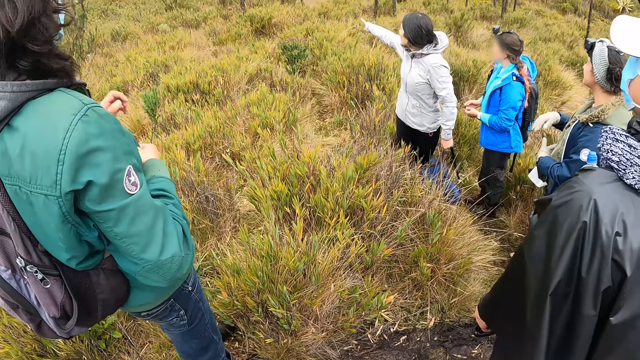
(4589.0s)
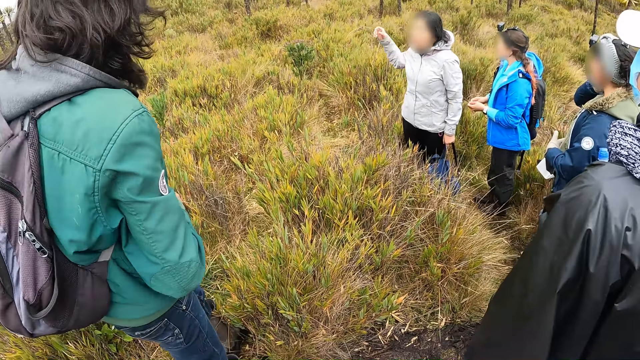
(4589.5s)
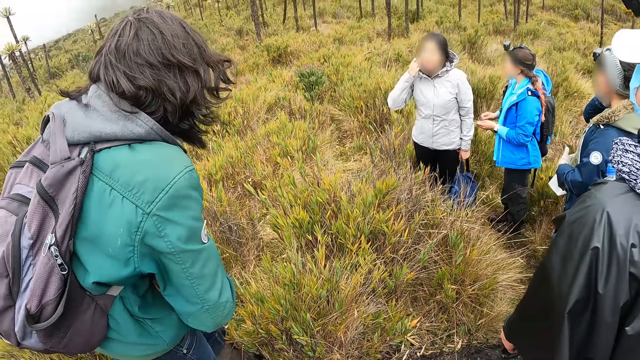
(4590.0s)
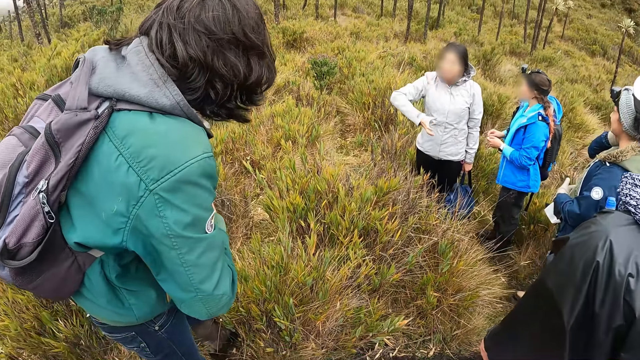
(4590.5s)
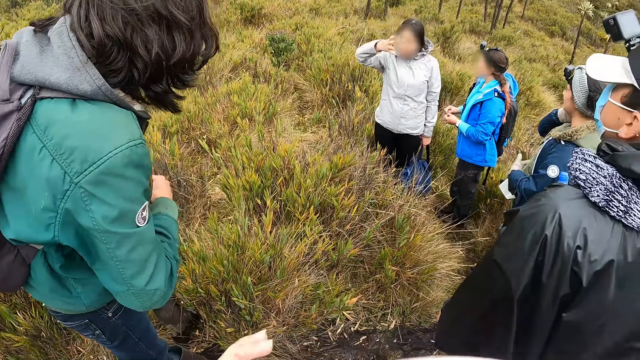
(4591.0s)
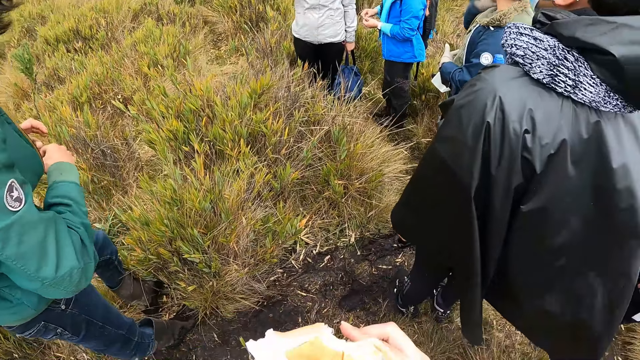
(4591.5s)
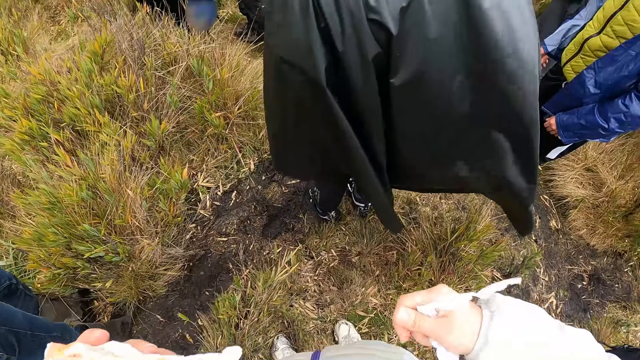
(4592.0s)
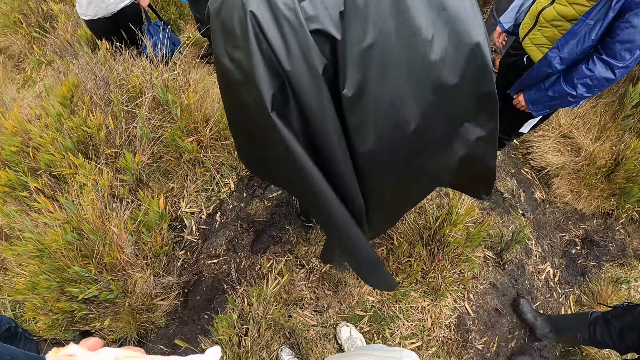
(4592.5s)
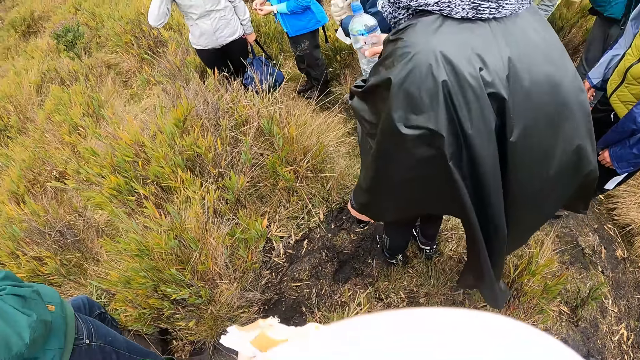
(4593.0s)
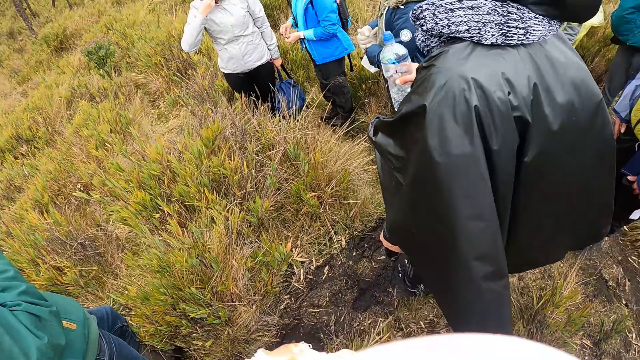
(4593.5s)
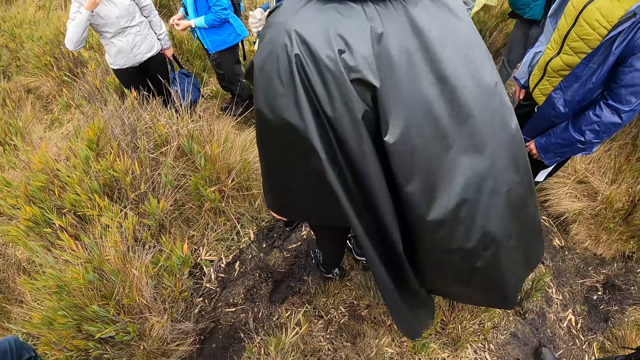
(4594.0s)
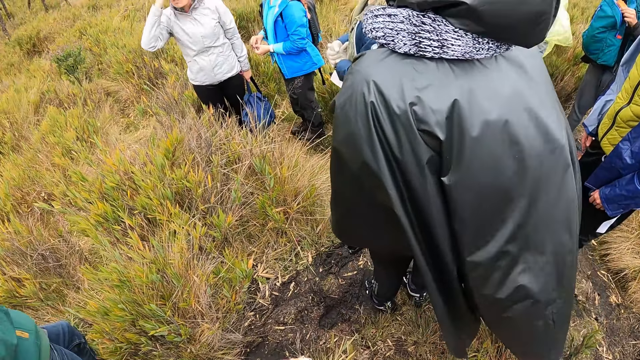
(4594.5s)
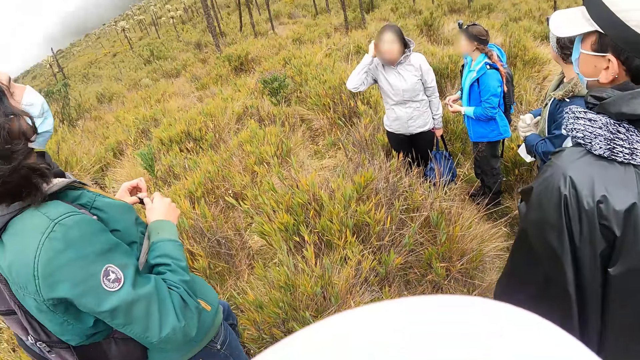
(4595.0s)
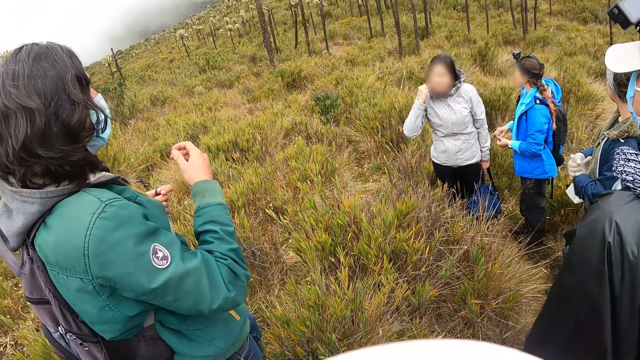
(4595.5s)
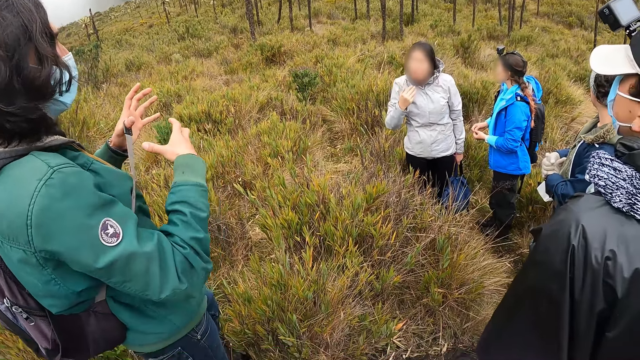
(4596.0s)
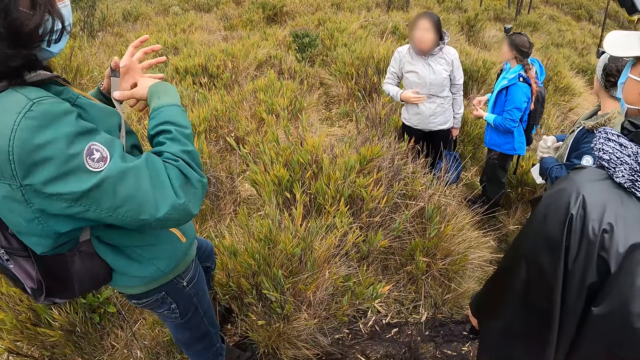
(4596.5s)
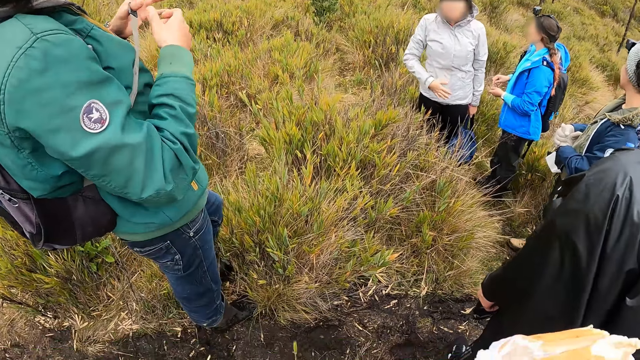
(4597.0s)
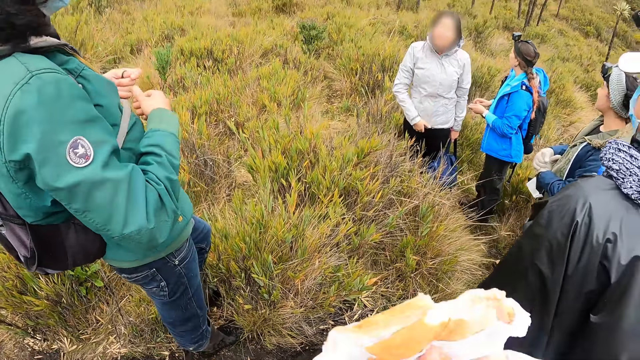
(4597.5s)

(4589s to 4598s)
The woman points to the field with her right hand. Another woman touches her head with her right hand. The first woman touches her hair with her right hand. The man interacts with the camera wearer and the group of people.

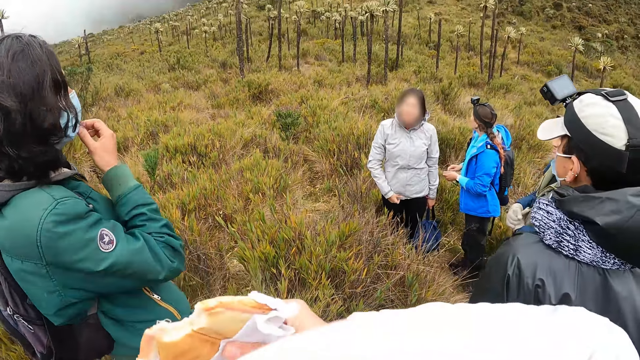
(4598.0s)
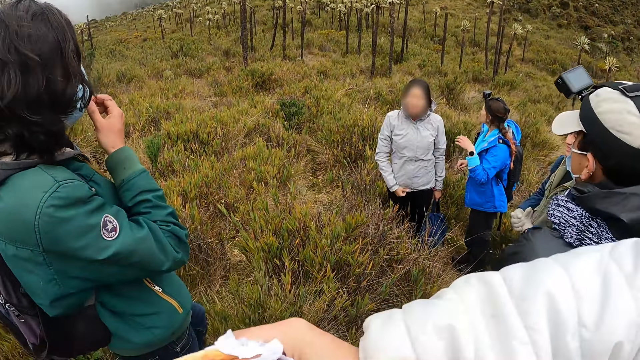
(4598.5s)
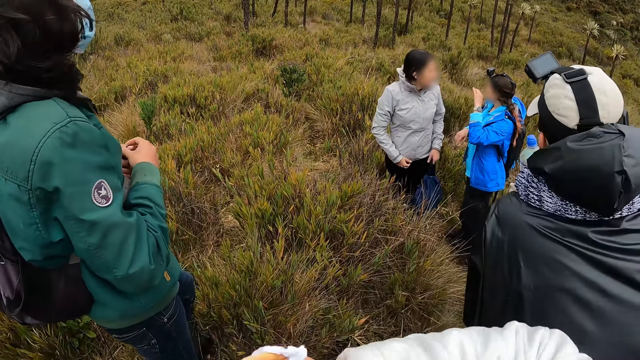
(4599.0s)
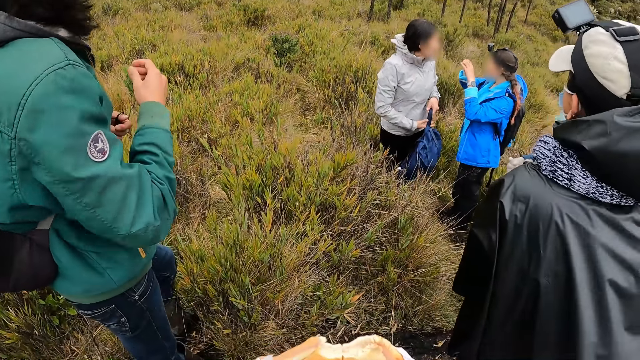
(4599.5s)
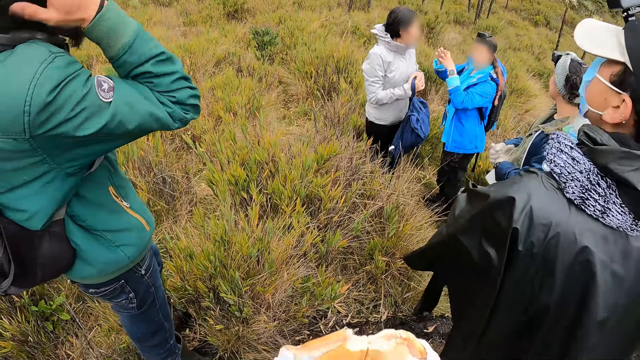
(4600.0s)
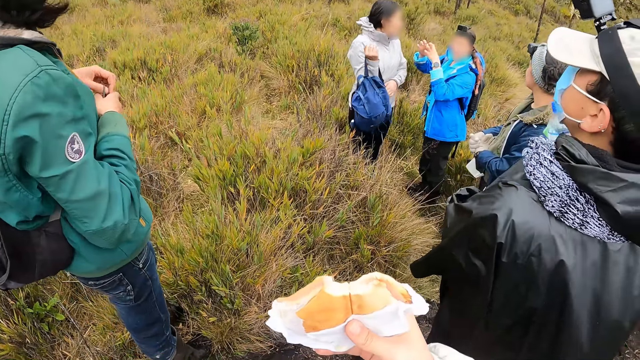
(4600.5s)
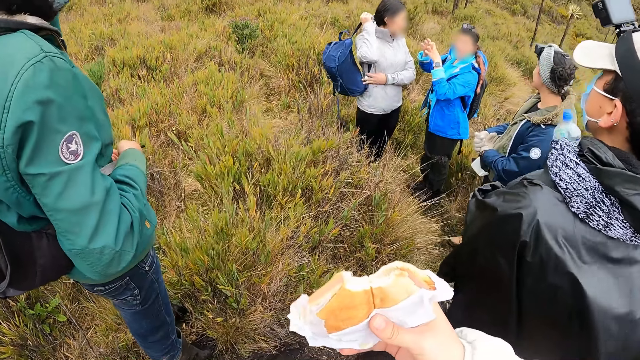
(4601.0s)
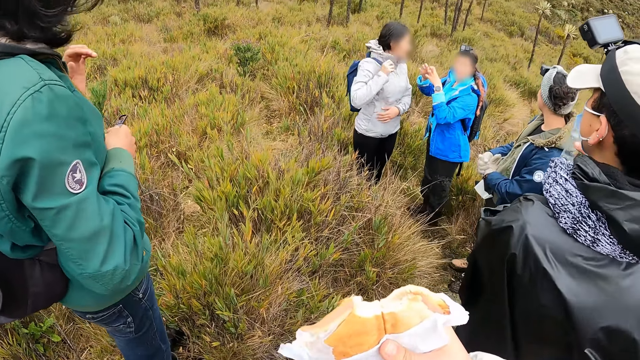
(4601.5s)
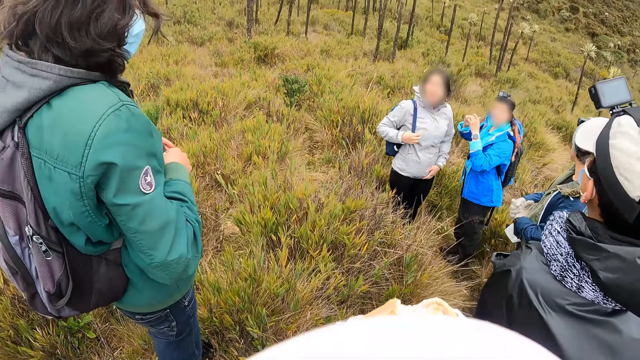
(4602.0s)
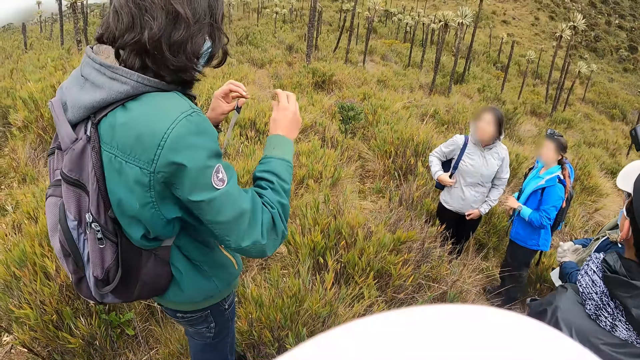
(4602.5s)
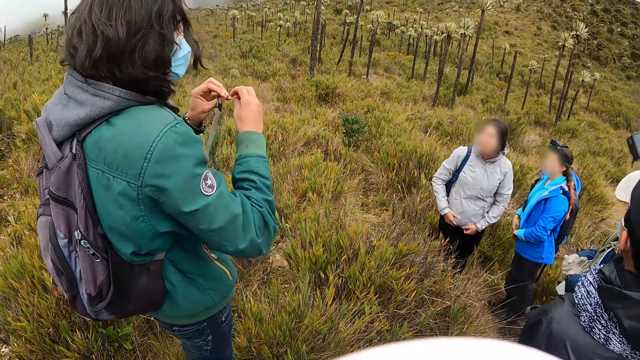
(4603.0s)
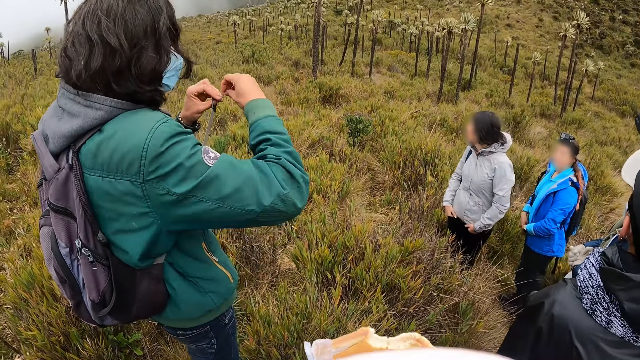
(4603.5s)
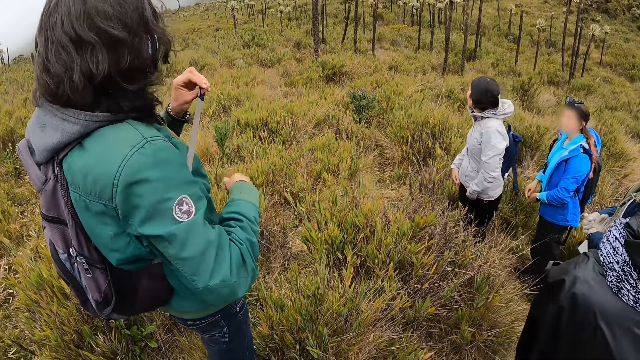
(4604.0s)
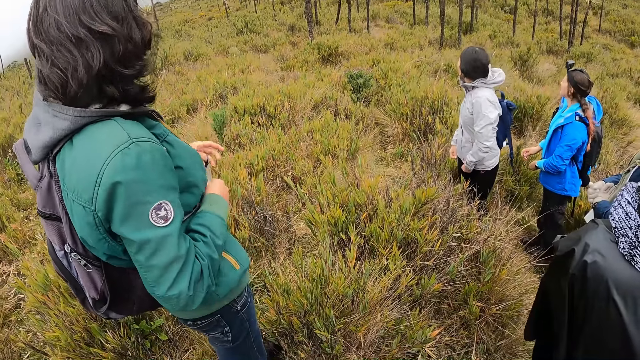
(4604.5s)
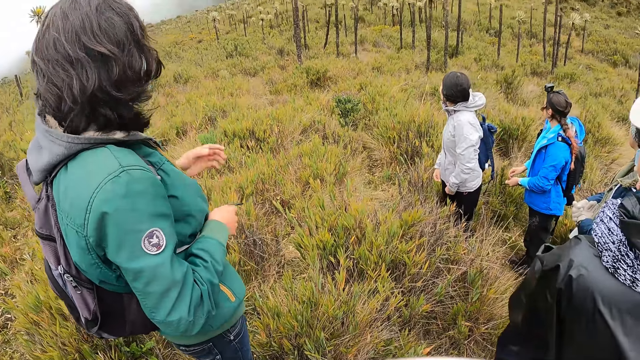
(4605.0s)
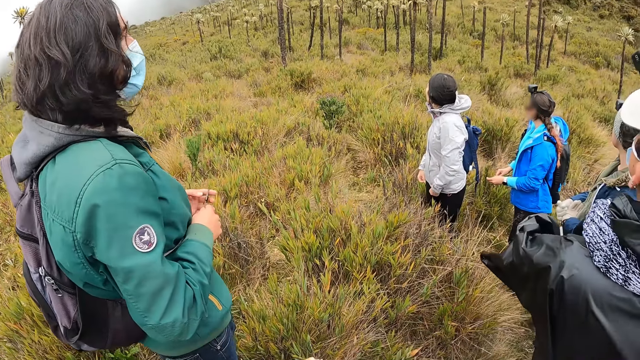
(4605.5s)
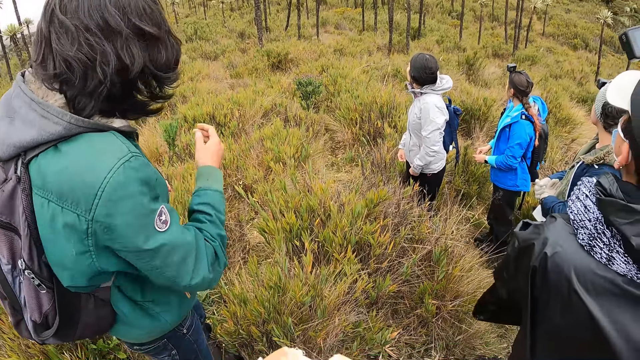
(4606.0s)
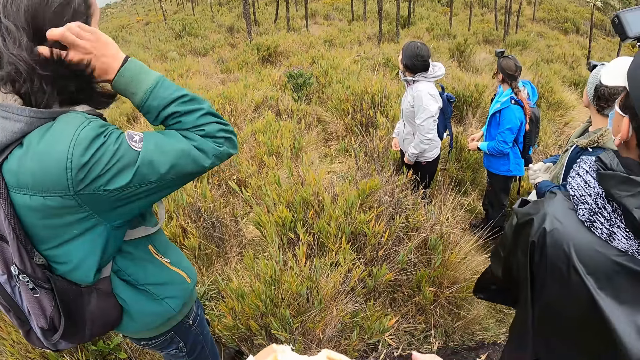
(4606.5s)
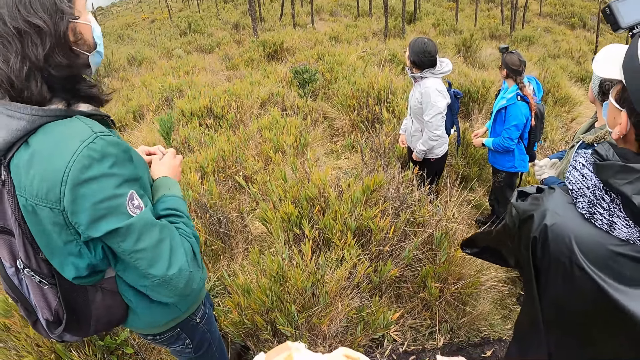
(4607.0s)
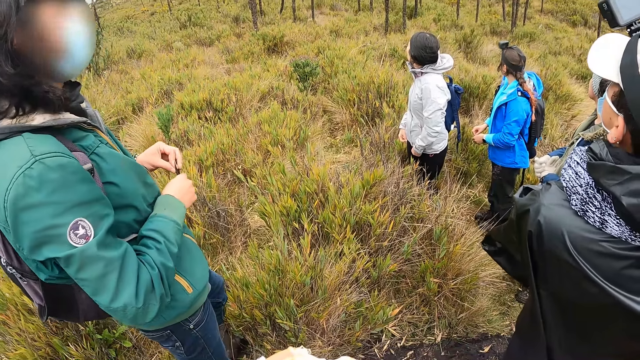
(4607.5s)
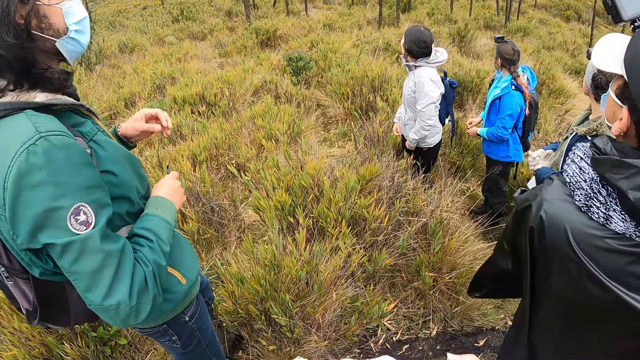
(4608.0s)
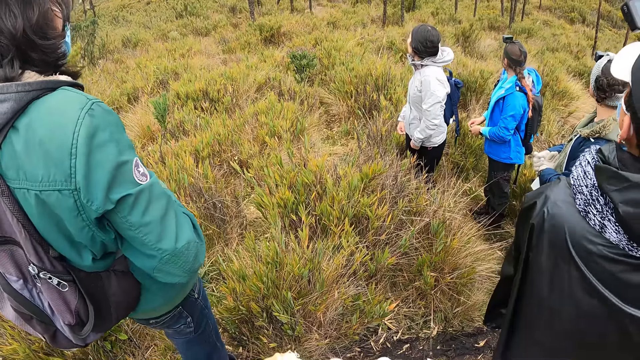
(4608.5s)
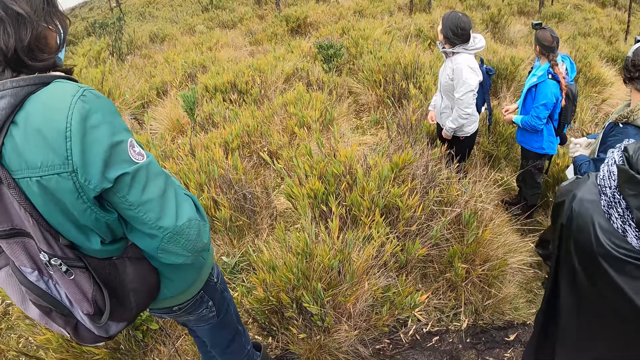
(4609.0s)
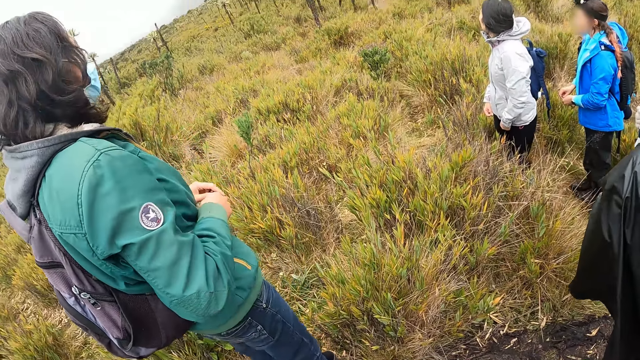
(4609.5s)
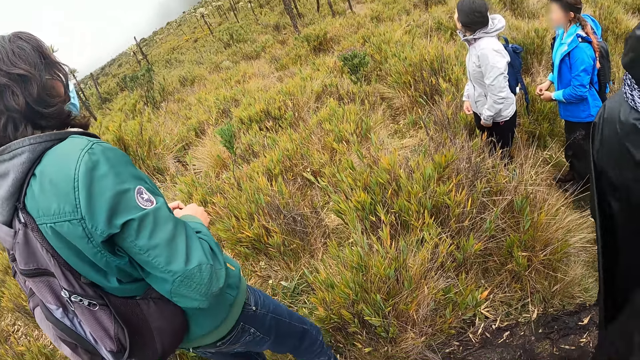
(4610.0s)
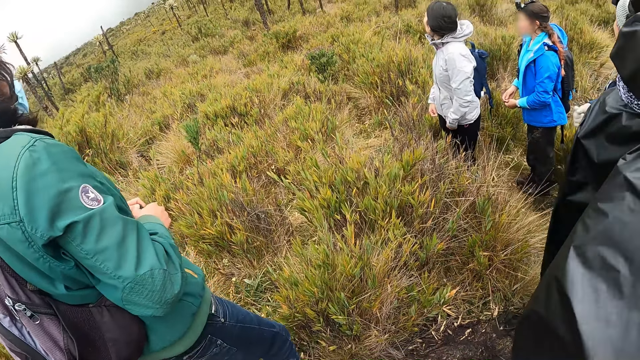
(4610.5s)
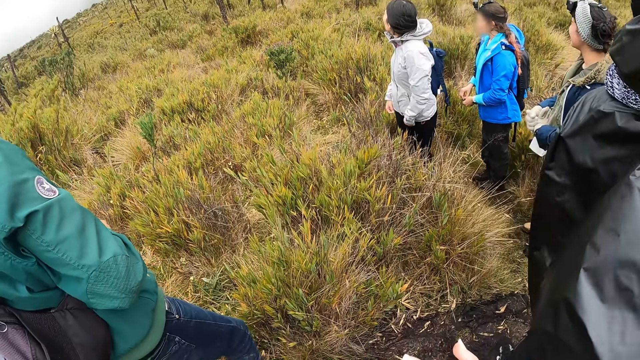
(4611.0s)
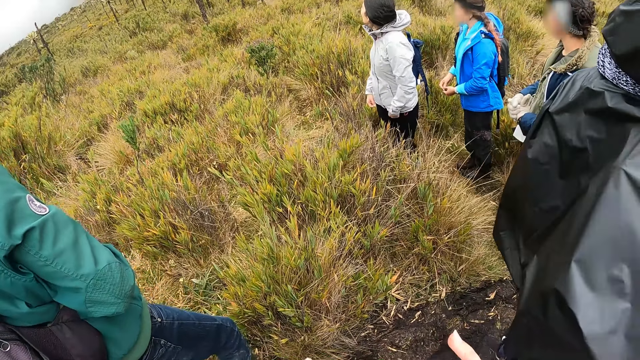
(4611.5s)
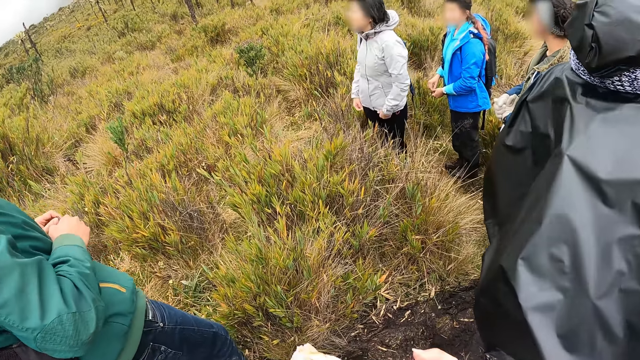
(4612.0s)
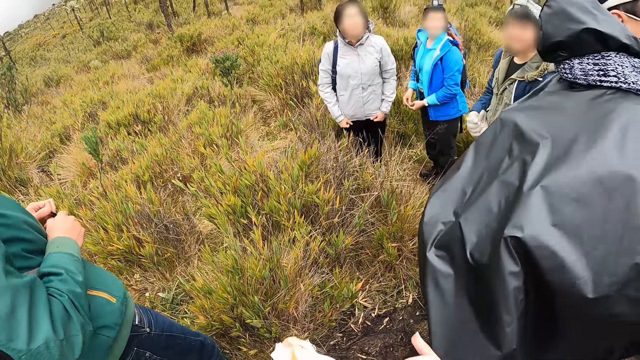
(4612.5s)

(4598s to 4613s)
The camera wearer lifts their right arm. A woman interacts with another woman. The man touches his hair with his right hand. The man passes his bag strap from his left hand to his right hand. The man interacts with the camera wearer and the group of people. The other woman wears her bag on her back with her right hand. The man holds his bag strap with his hands. The other woman touches her bag strap with her right hand. Another man rubs his hair with his right hand. The second man passes the strap in his left hand to his right hand. The second man raises his left hand toward his head.
